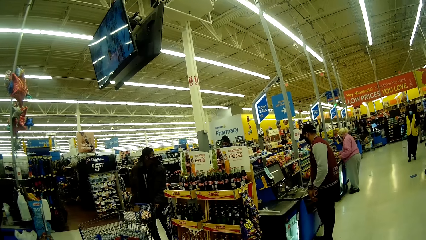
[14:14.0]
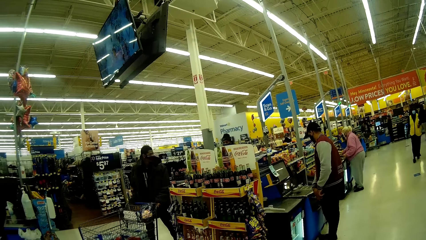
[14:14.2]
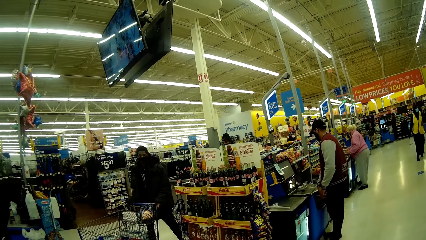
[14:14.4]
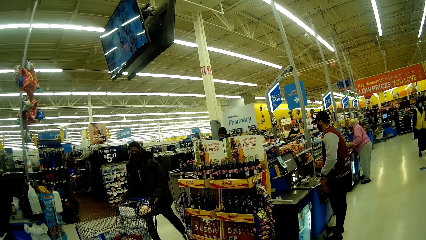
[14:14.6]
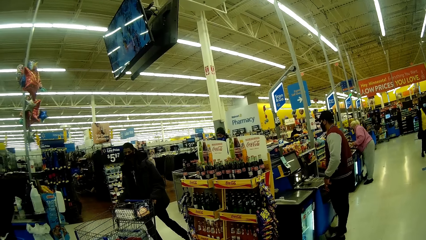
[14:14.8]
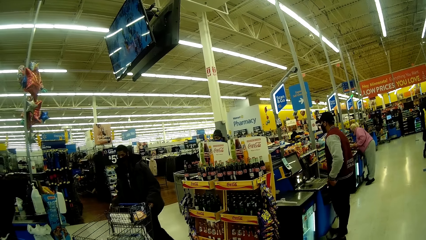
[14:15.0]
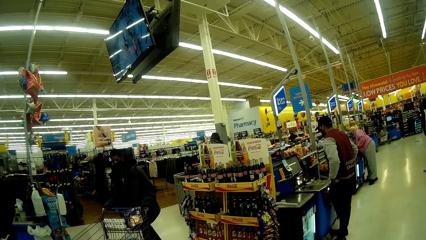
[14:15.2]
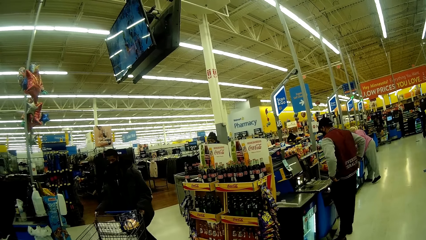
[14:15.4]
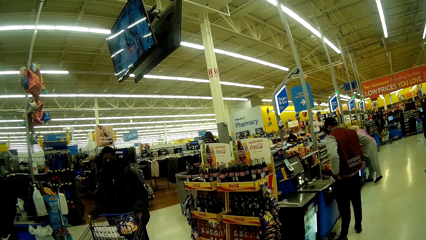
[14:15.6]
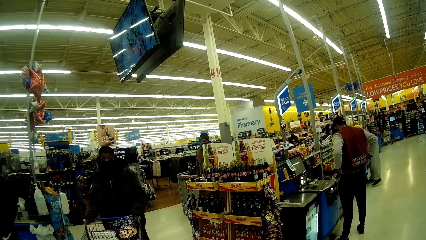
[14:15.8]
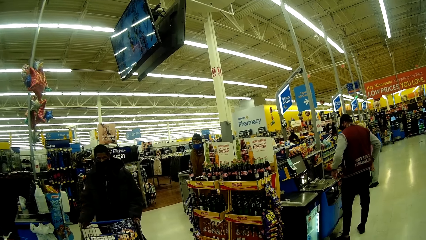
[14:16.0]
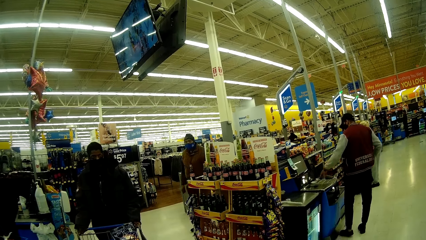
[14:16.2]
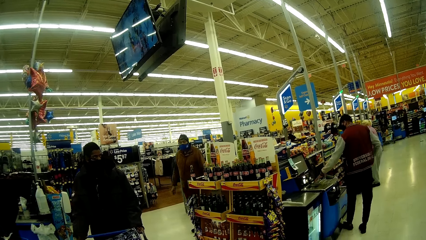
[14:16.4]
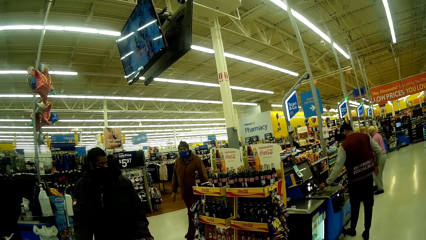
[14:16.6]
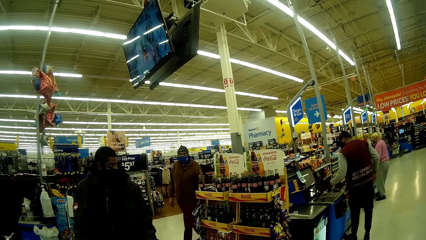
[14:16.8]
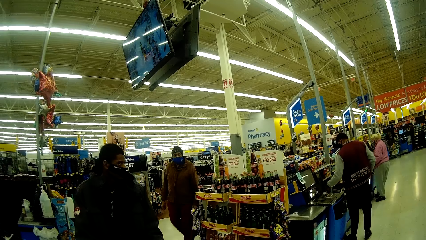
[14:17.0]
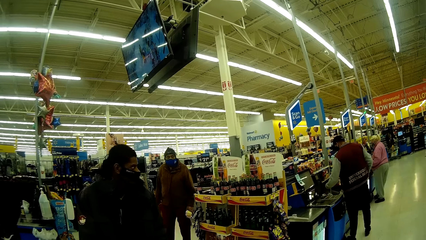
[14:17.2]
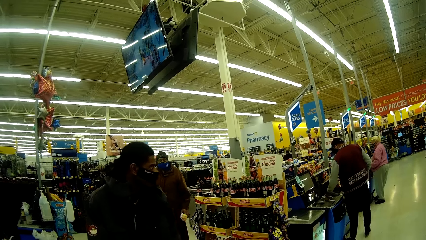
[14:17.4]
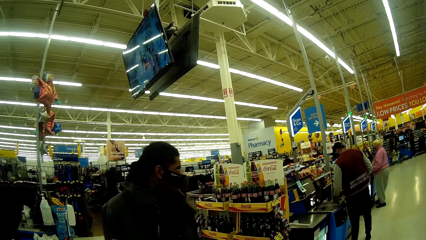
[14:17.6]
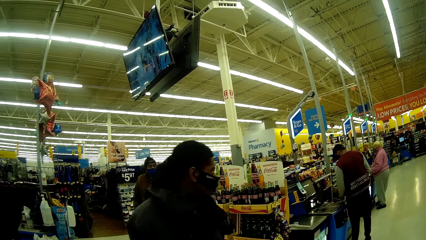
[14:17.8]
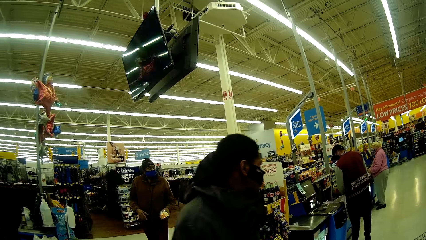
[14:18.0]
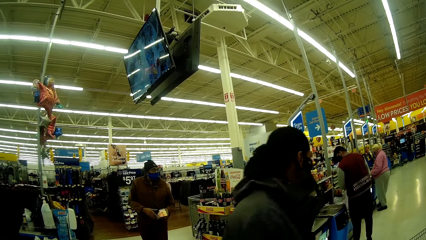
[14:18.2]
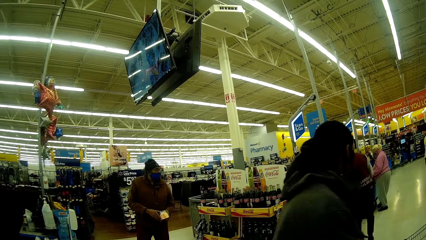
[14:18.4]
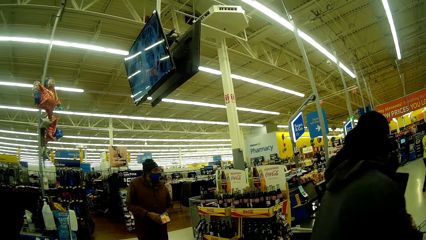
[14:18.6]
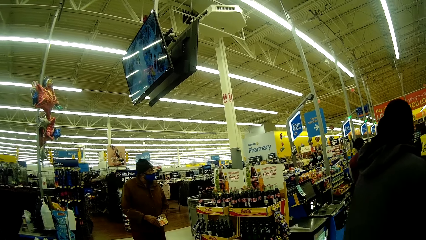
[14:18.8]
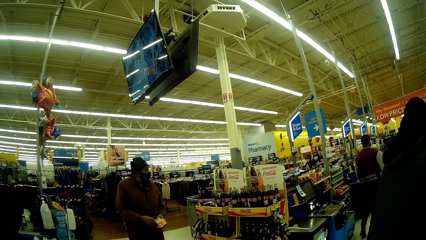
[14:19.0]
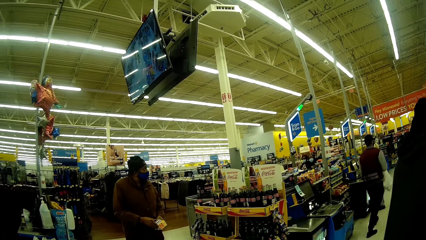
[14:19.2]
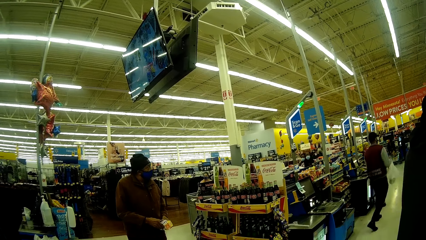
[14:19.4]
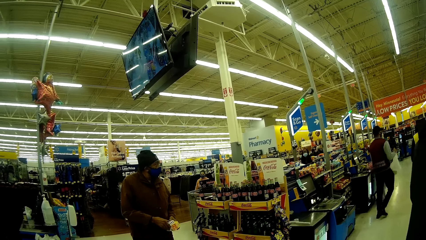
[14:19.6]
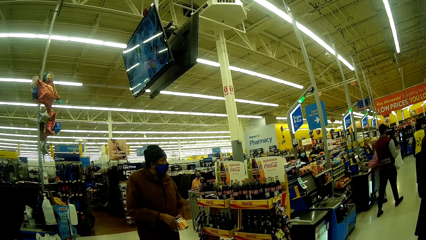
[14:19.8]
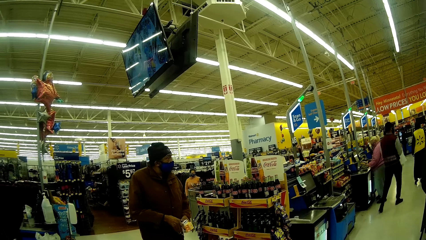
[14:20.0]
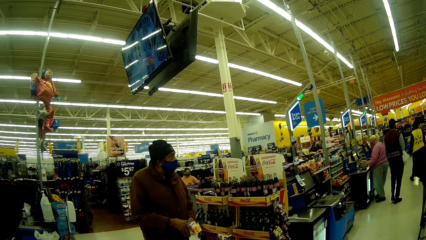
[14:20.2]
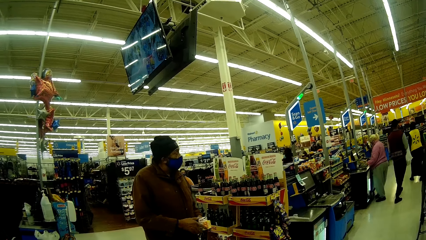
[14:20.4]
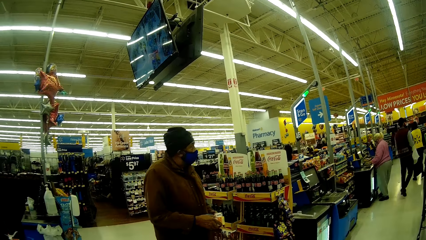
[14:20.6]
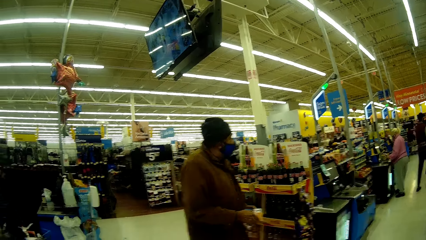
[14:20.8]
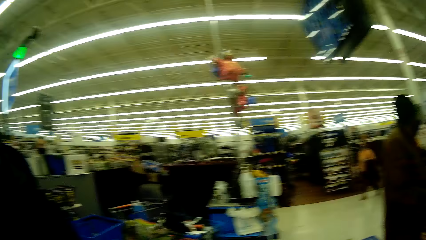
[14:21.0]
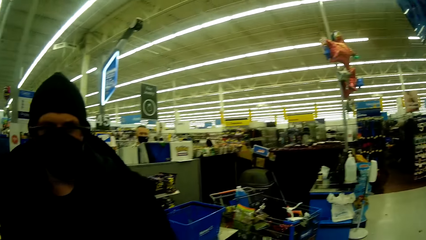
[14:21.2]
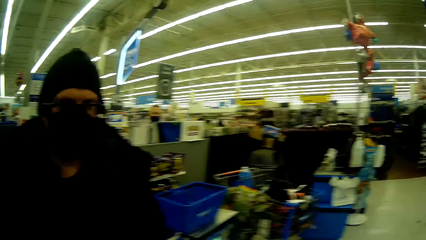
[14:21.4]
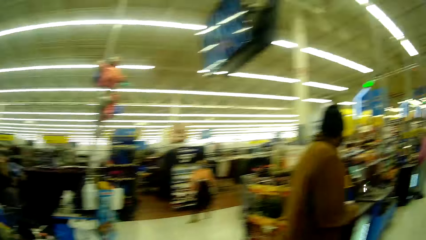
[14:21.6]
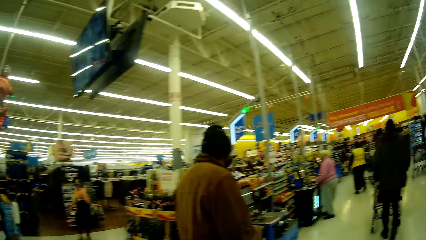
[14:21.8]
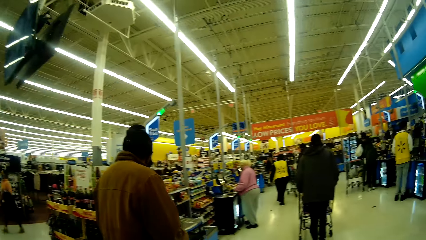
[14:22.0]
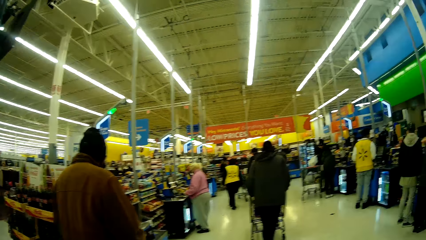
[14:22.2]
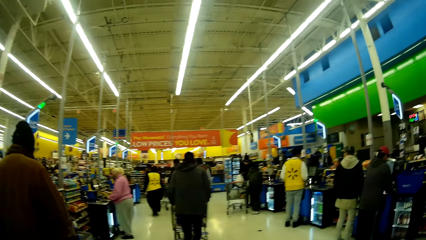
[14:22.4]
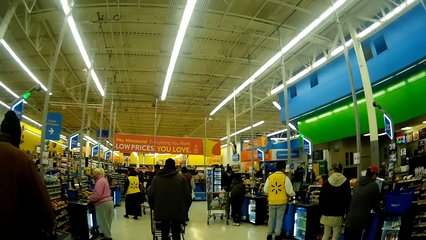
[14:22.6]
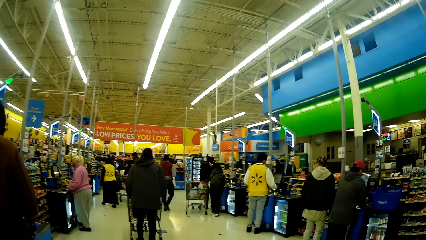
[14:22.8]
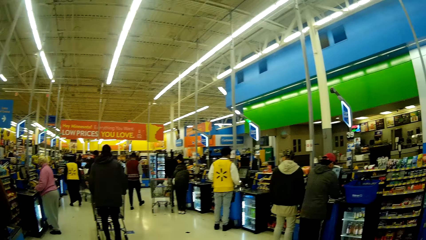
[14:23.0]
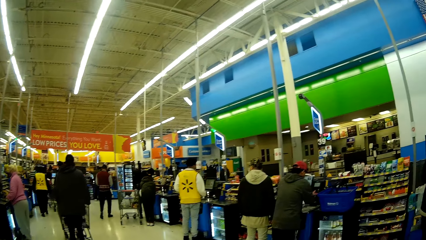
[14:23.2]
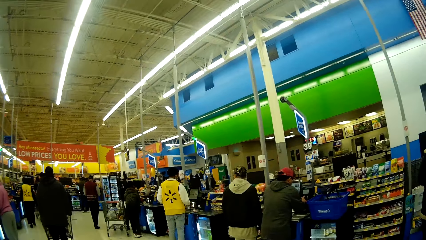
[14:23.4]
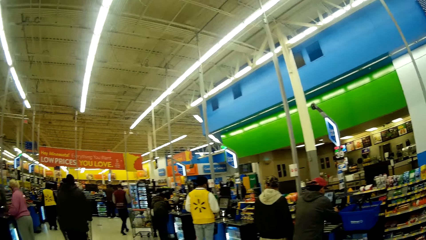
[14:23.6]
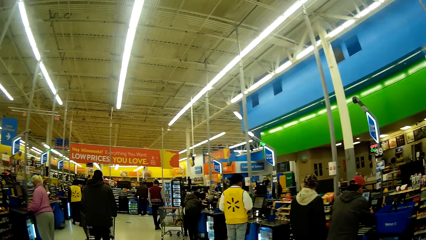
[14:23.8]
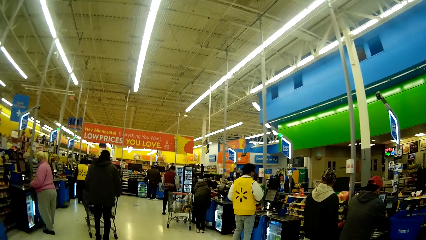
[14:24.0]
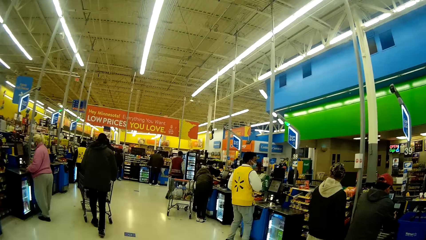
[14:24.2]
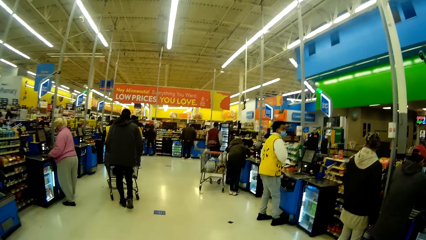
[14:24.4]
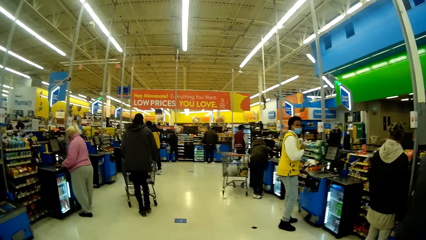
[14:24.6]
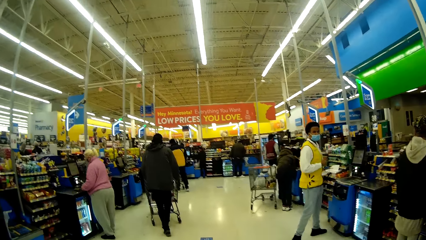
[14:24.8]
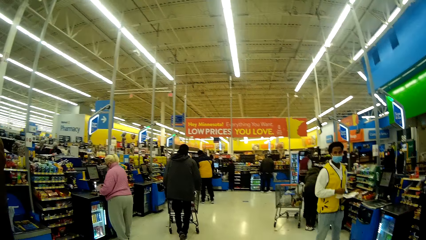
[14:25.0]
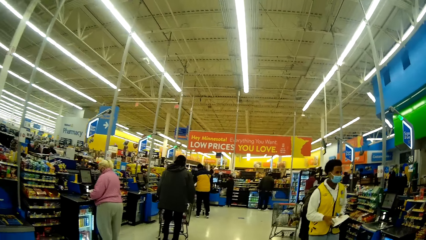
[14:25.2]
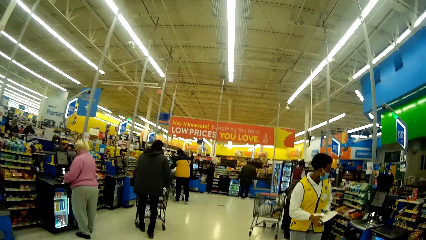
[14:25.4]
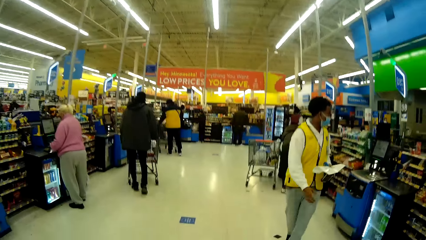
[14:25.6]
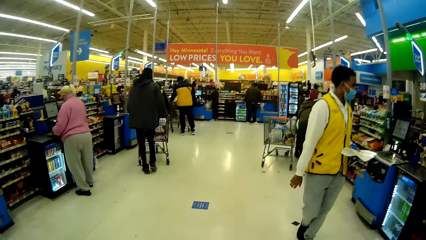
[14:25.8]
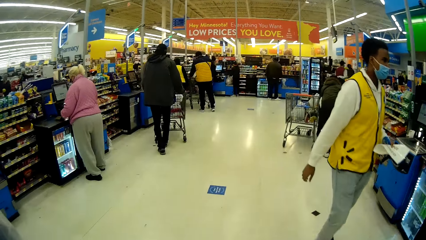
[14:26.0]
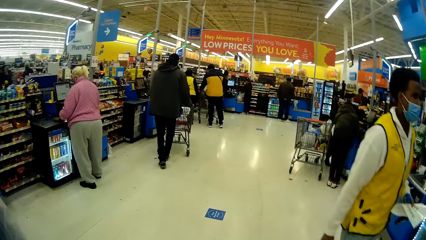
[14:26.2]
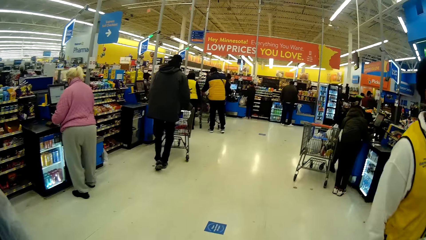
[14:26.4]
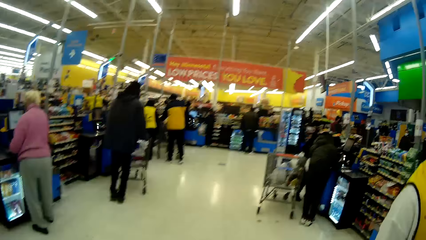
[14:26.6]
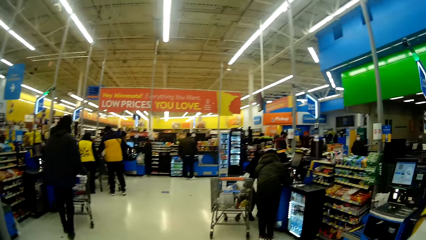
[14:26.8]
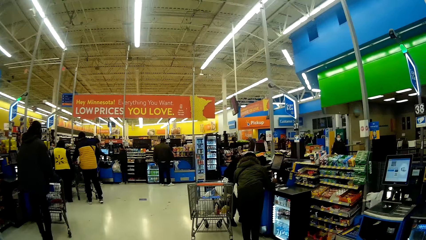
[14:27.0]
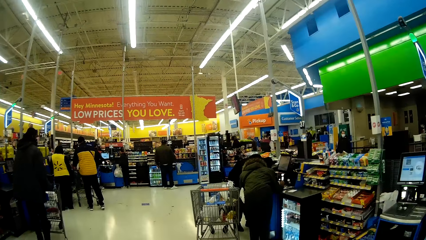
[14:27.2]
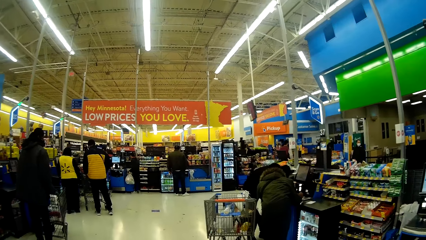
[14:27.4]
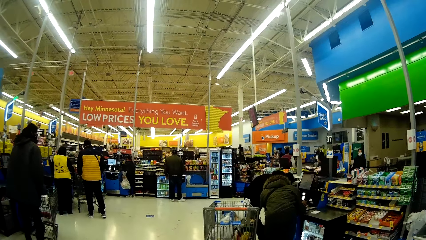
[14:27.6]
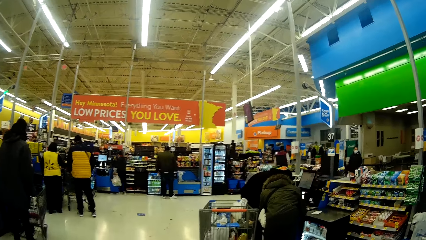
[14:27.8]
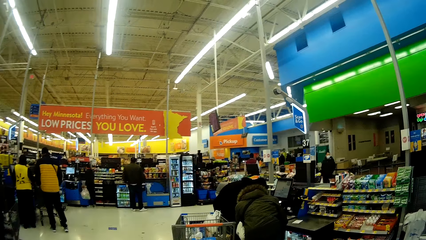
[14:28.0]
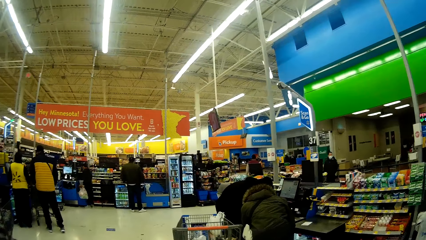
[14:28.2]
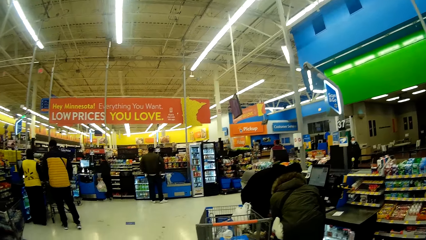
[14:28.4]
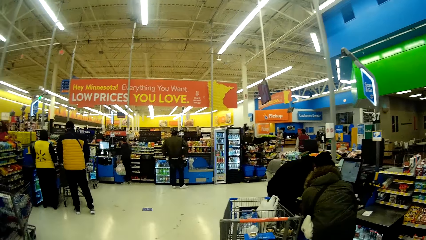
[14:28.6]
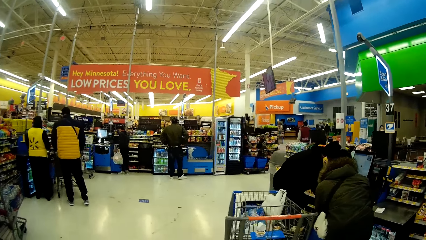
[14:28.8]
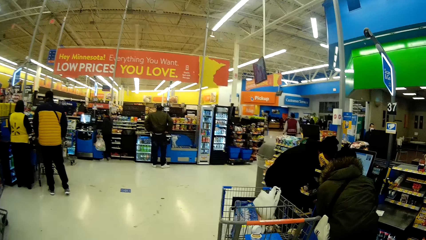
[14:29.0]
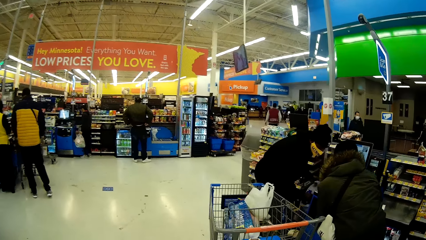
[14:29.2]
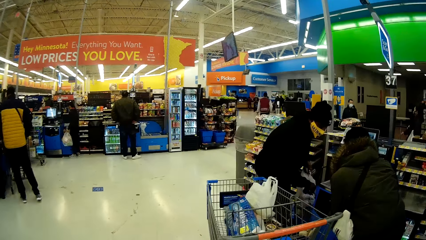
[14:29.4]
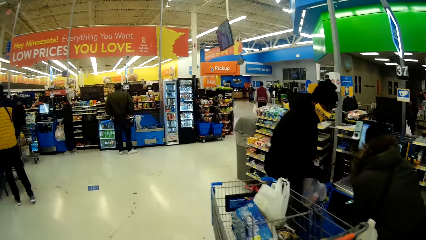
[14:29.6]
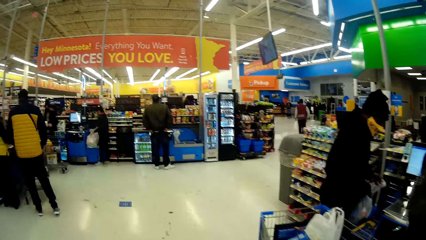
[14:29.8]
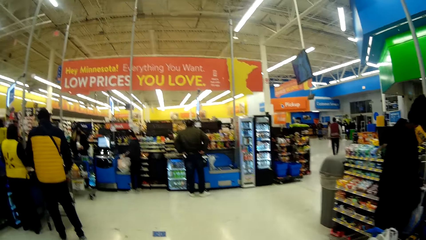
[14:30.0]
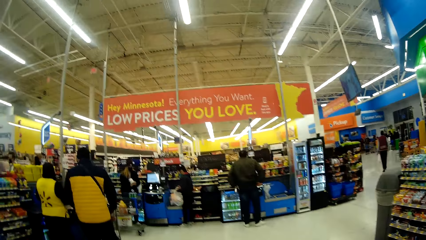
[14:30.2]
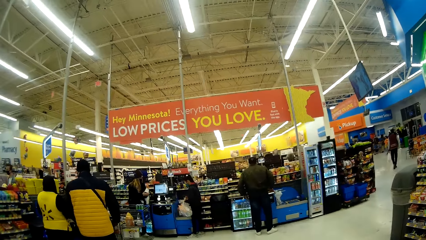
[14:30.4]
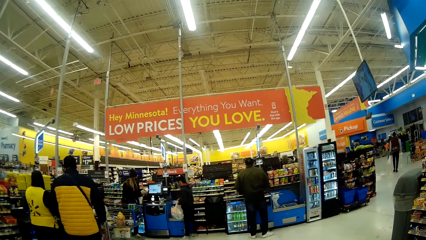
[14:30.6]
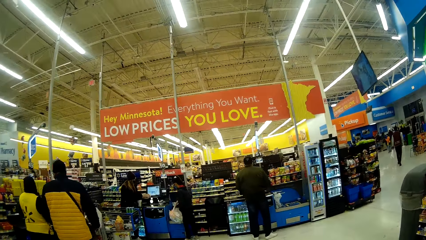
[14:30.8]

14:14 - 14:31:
The man converses with the camera wearer. The camera wearer walks around Walmart with the man.
